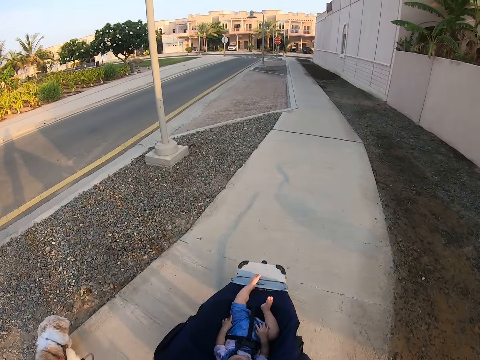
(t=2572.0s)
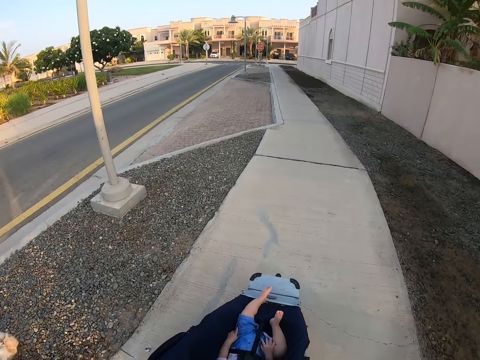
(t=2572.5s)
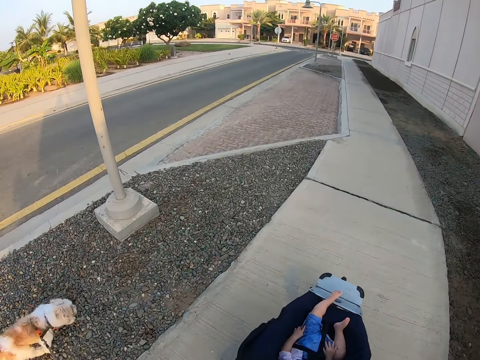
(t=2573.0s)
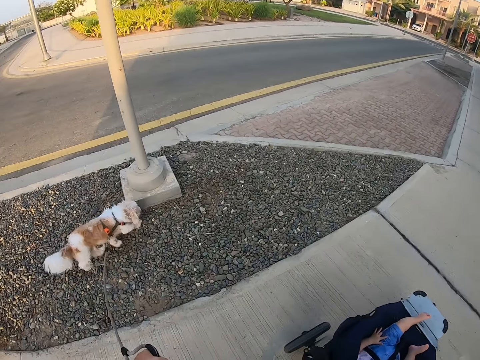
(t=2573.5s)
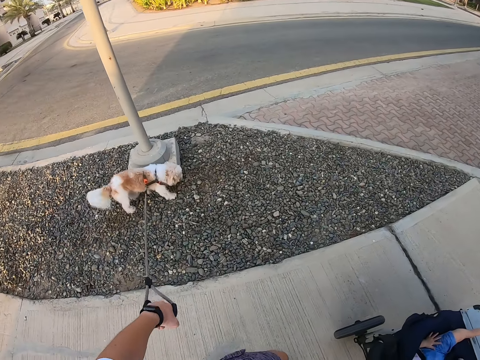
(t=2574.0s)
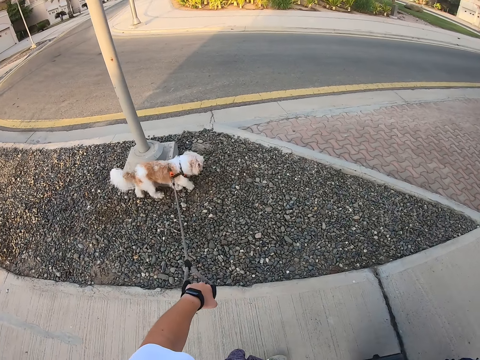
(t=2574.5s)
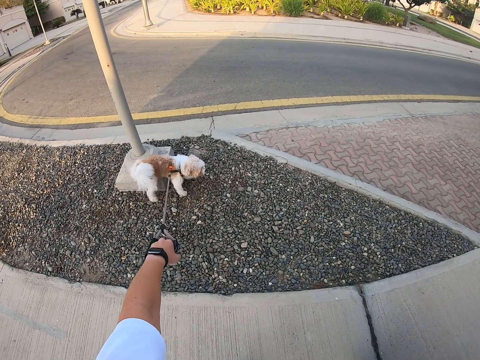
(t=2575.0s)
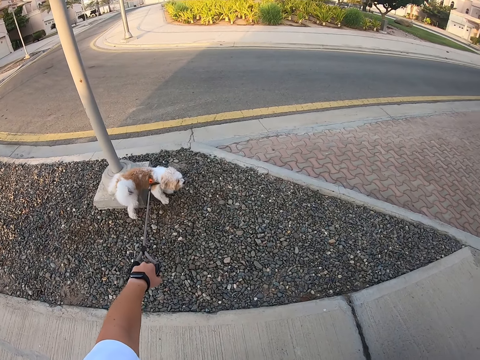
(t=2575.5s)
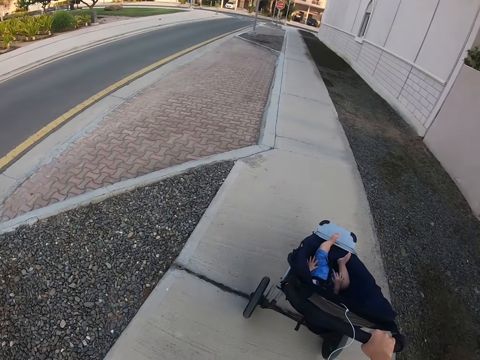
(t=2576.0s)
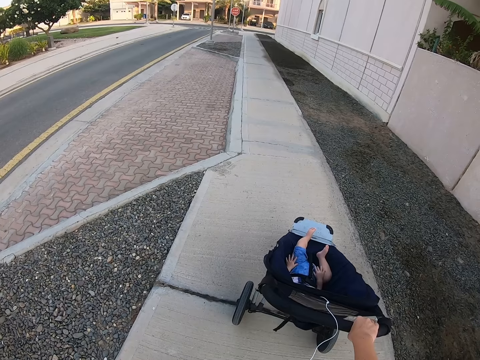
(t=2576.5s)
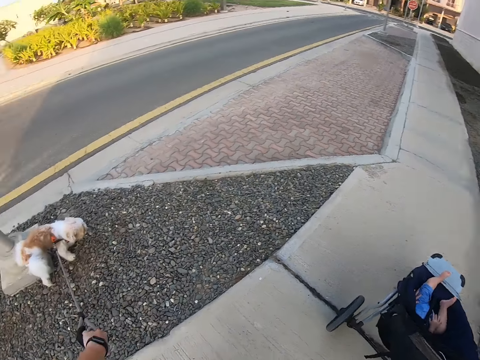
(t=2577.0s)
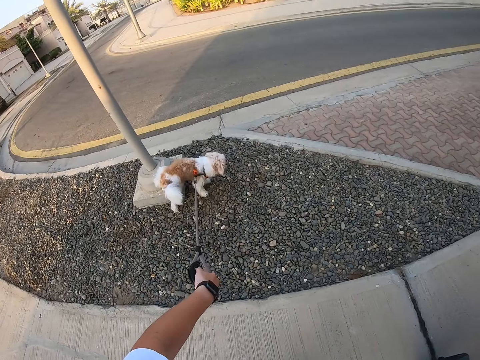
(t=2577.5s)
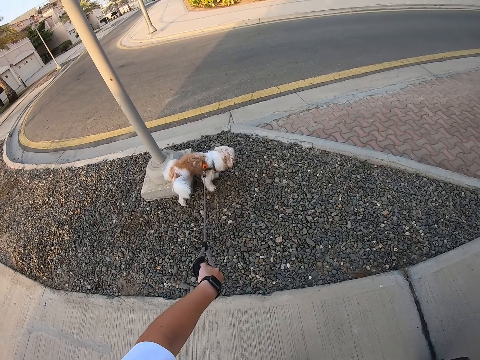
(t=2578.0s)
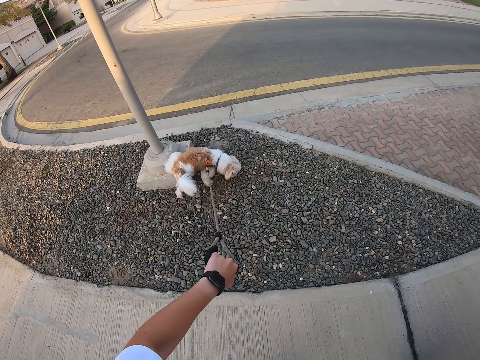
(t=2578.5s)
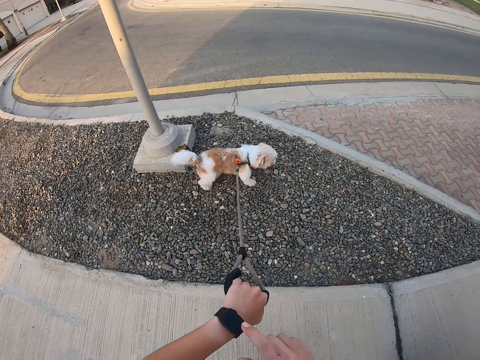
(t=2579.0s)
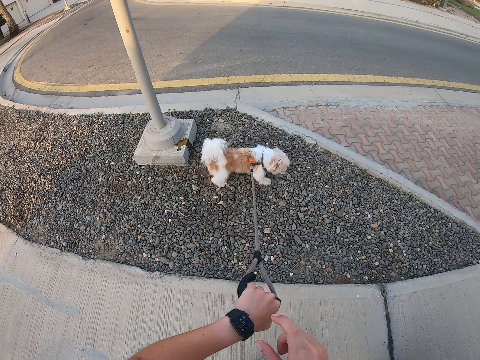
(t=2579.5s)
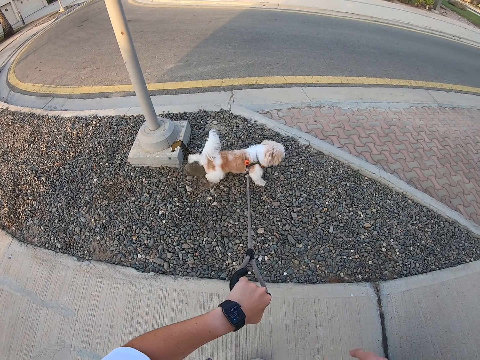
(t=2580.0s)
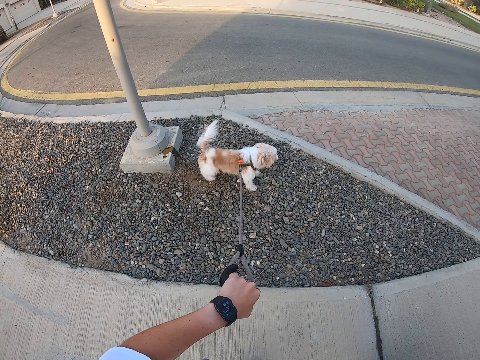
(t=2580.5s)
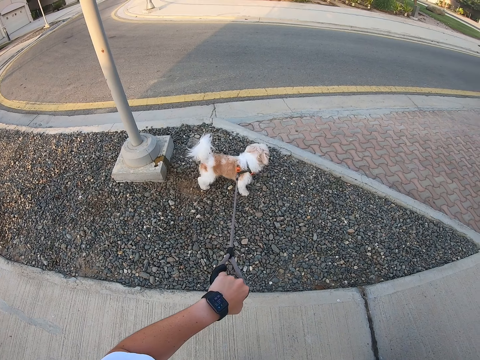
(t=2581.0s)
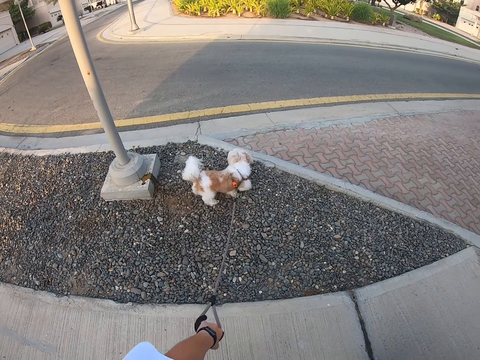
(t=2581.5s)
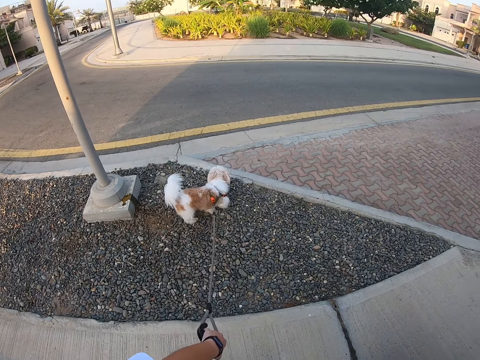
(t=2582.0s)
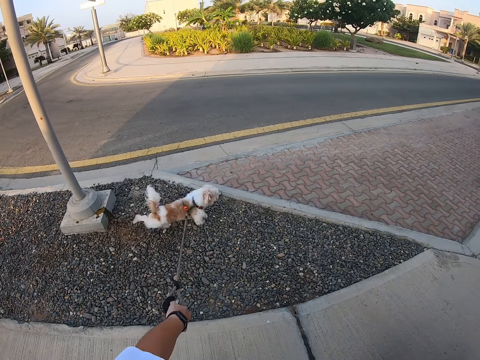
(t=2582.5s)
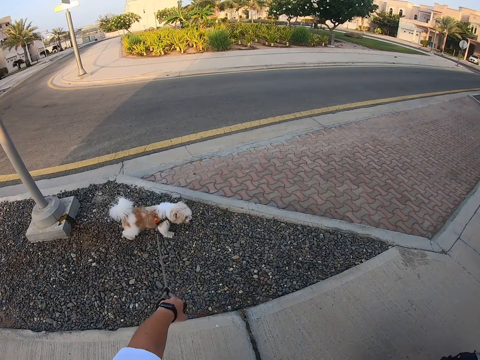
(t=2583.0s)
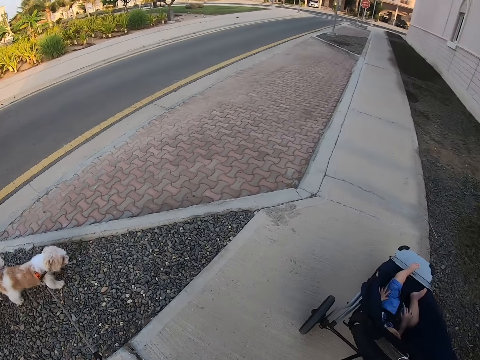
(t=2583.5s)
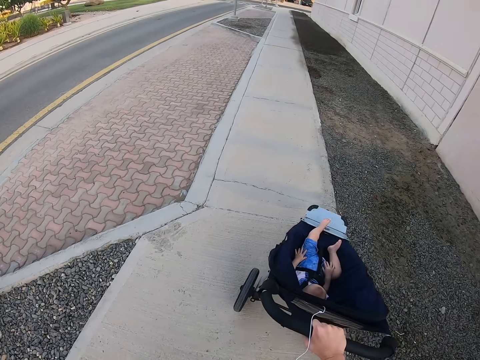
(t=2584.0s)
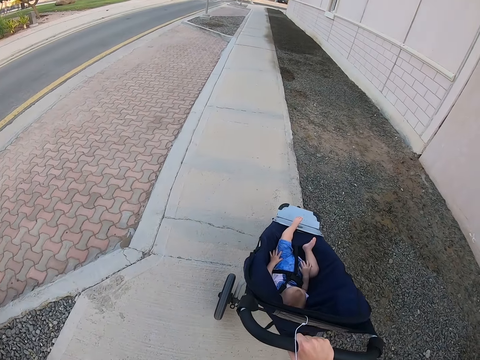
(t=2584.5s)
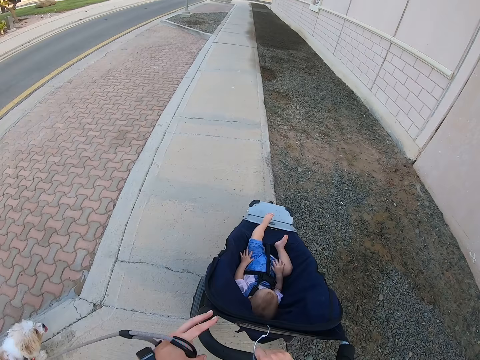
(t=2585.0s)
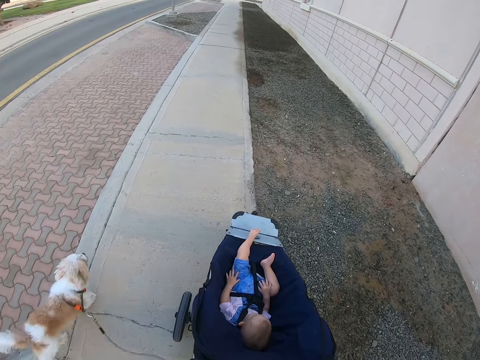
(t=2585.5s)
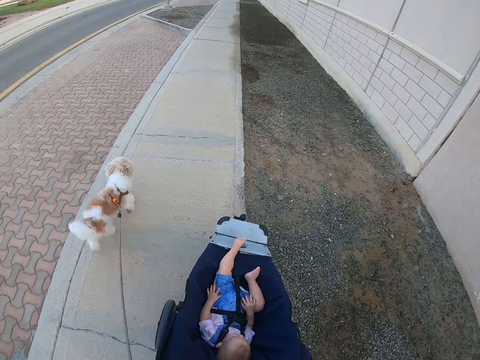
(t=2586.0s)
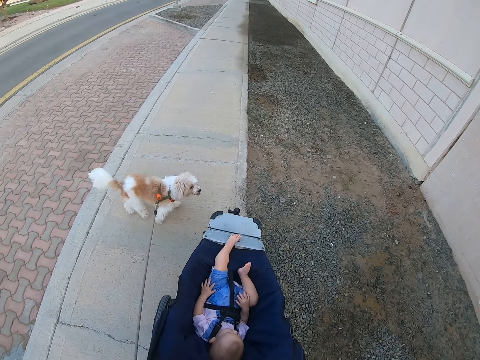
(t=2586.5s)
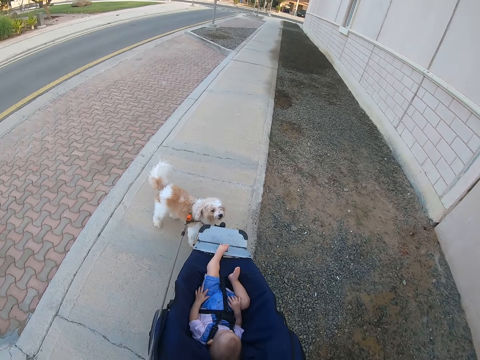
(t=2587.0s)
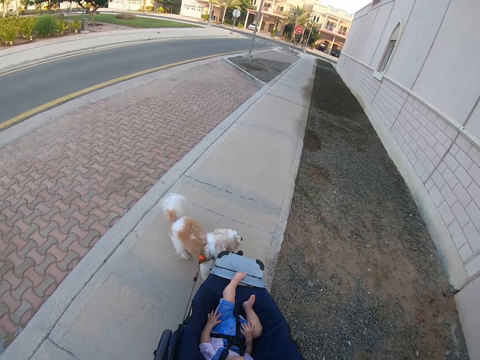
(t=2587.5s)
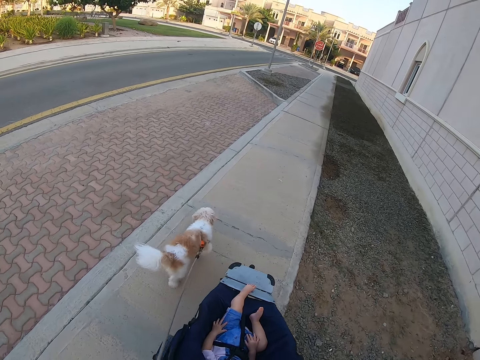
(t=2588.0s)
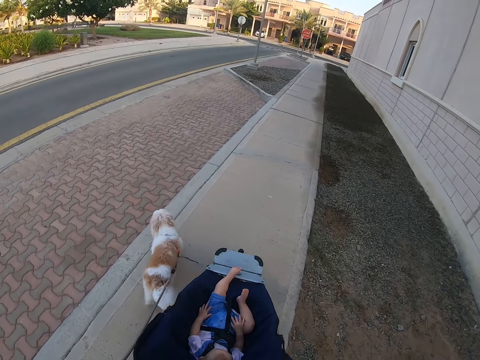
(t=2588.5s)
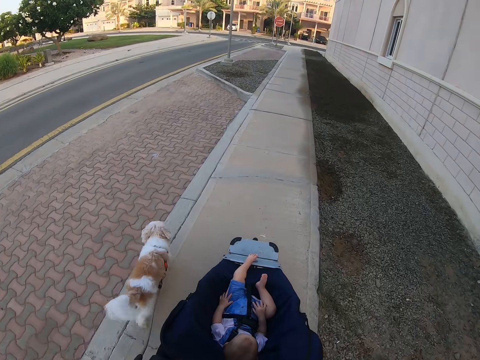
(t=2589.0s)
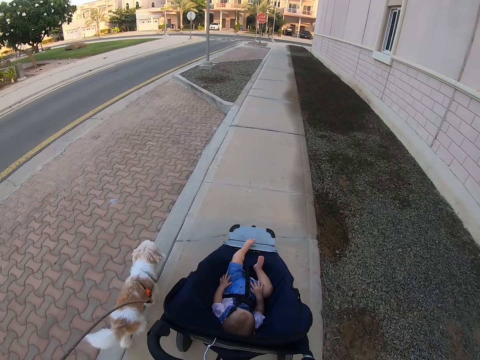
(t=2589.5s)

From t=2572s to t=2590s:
The dog urinates on a light pole. The camera wearer looks at the dog. She looks at the baby. She looks at the dog. The dog pushes stones on the ground with its back legs. The camera wearer touches the wrist watch. She looks at the dog. She pushes the baby stroller with her right hand. She holds the baby stroller with both hands. She moves the baby stroller. She pushes the baby stroller on the concrete path with her right hand. She walks the dog on the concrete path with the leash in her left hand.

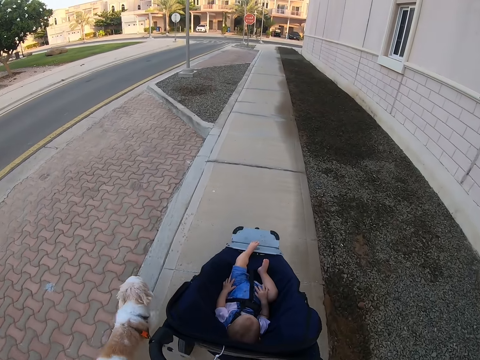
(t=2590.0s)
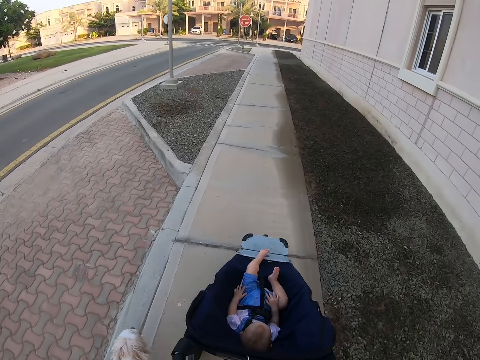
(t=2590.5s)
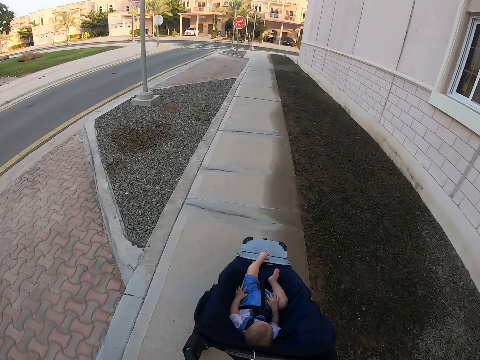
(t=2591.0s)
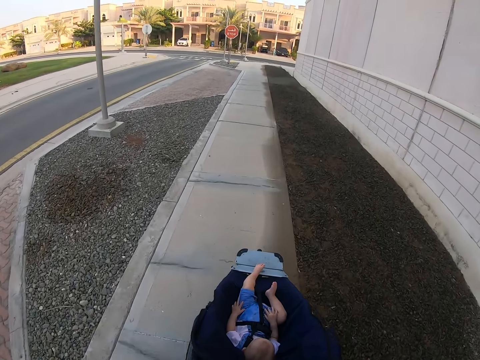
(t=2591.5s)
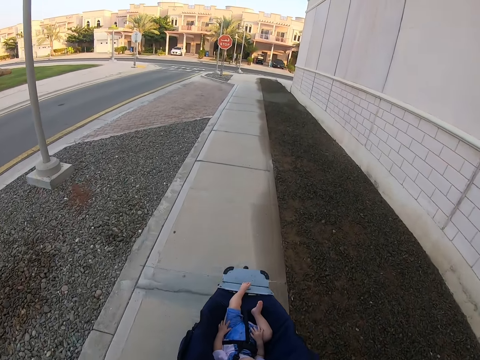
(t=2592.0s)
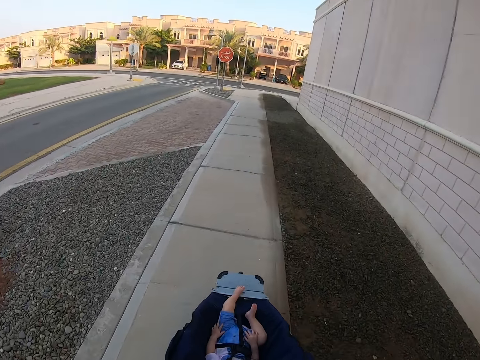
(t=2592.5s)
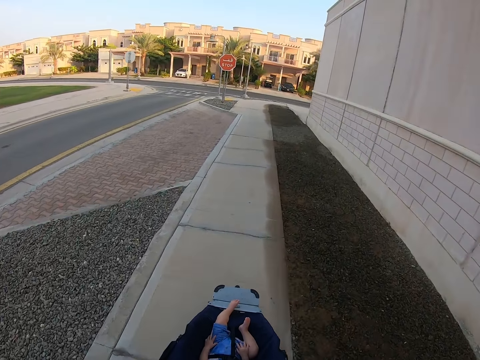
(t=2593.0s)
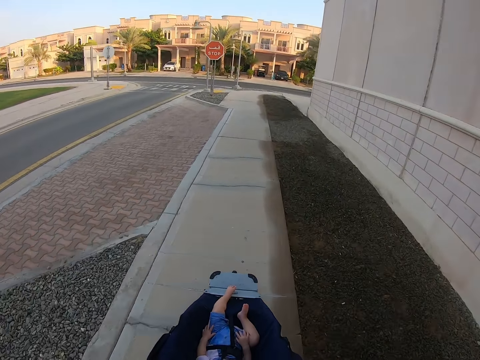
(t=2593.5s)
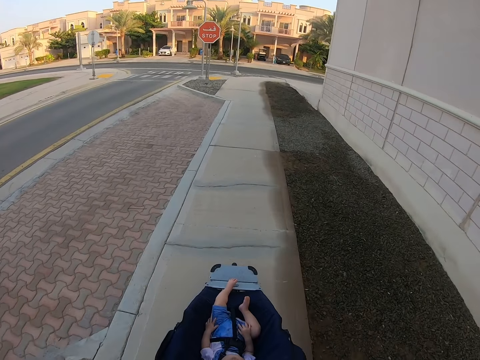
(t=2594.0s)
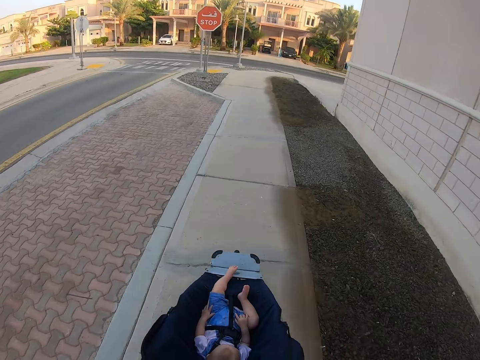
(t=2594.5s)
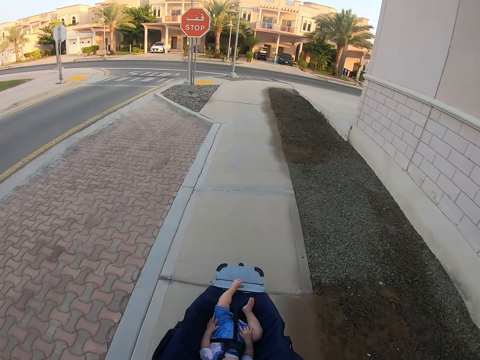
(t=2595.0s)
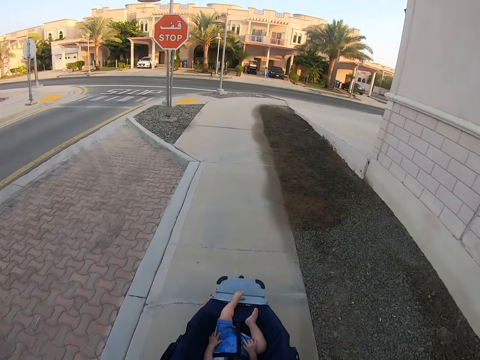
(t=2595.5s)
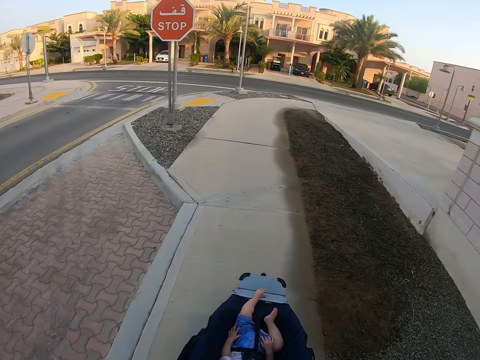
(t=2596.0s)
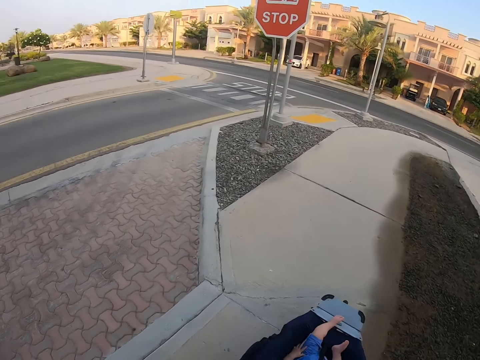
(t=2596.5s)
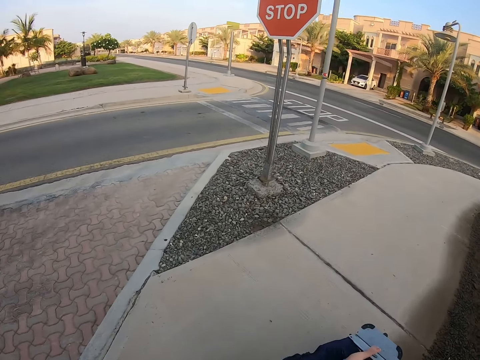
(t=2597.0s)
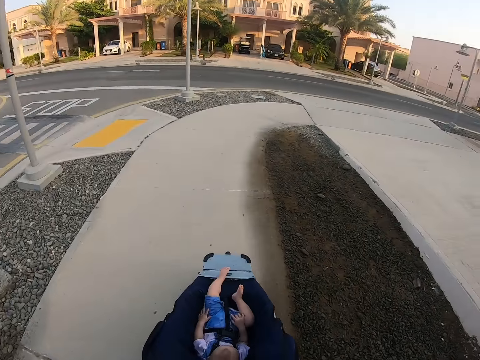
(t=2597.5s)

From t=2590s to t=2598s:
The camera wearer looks around the street.
